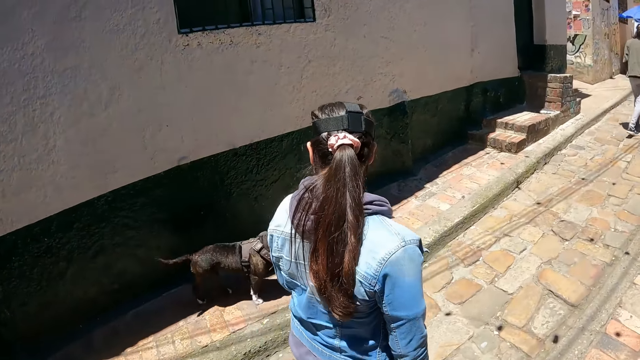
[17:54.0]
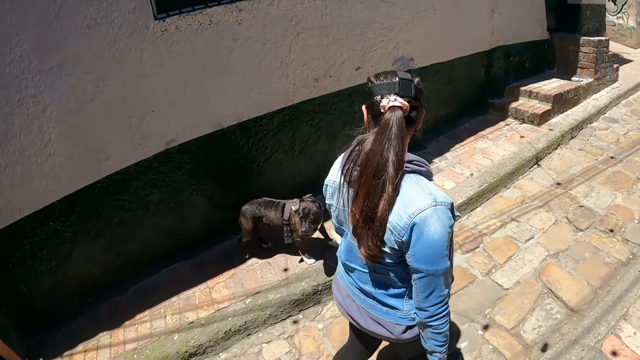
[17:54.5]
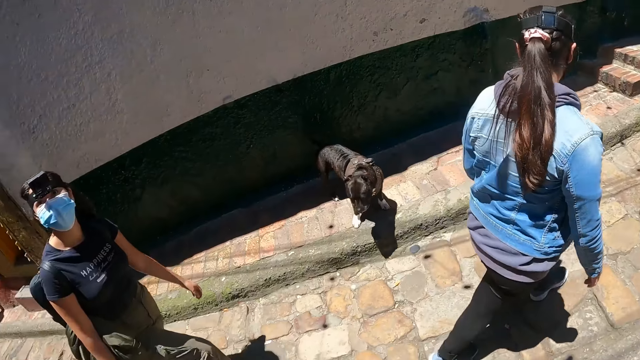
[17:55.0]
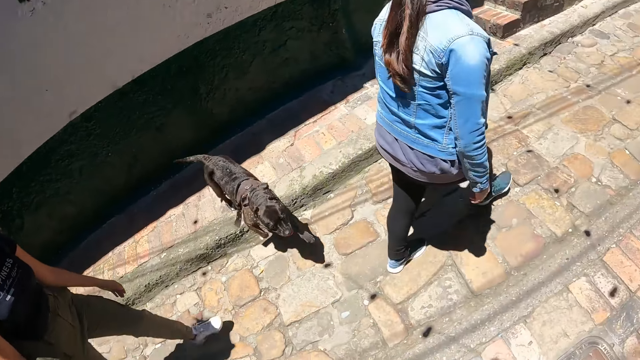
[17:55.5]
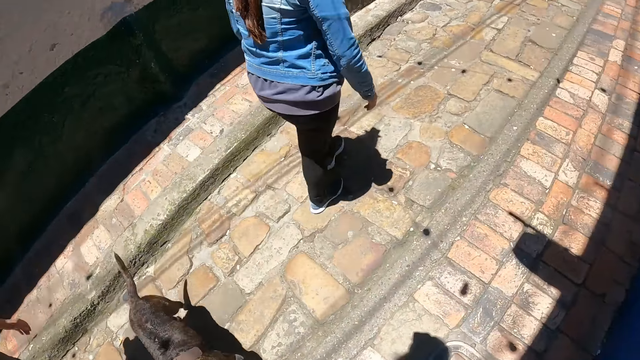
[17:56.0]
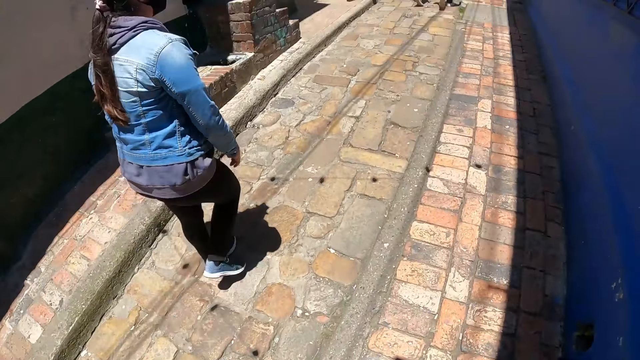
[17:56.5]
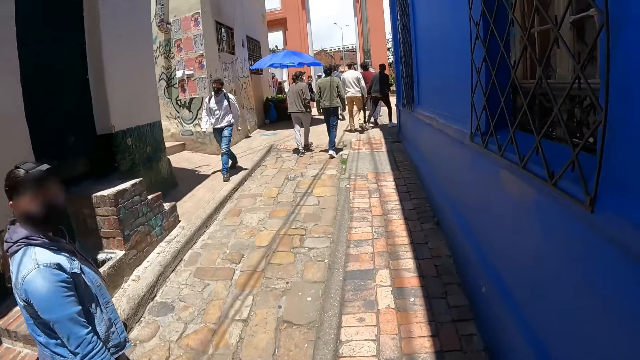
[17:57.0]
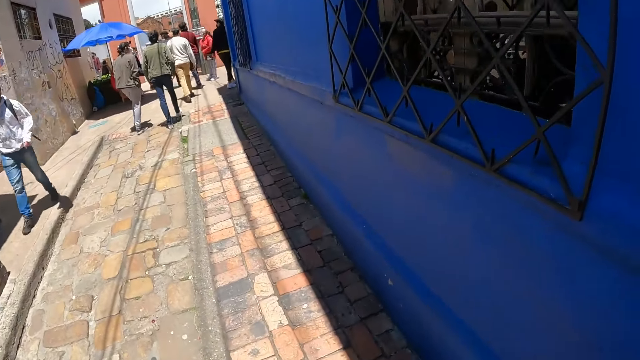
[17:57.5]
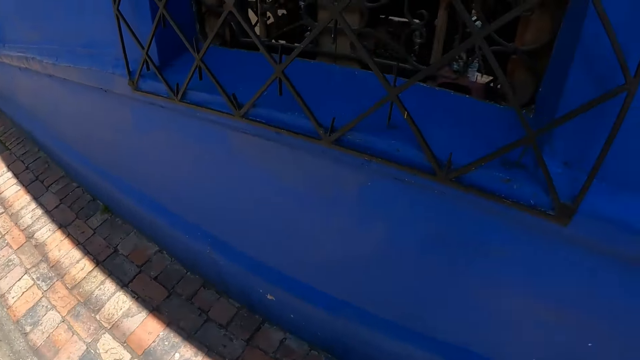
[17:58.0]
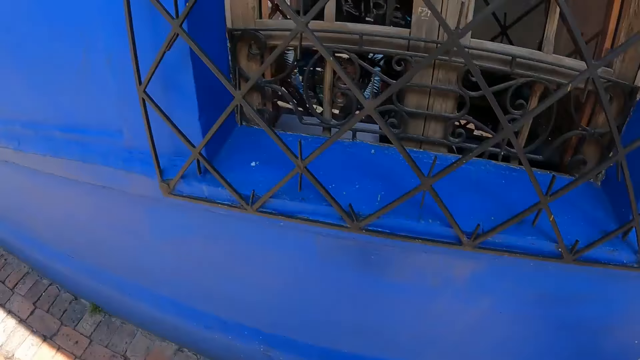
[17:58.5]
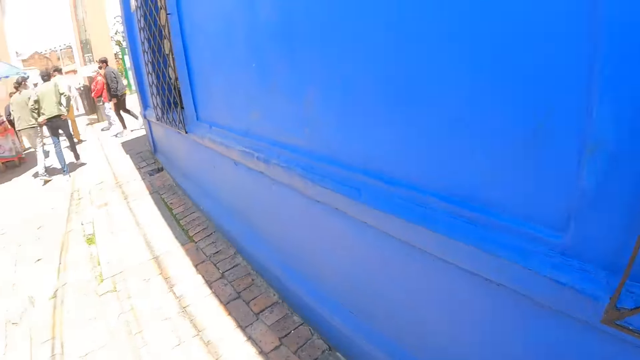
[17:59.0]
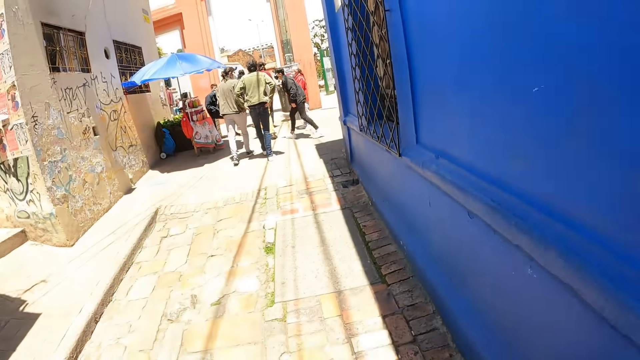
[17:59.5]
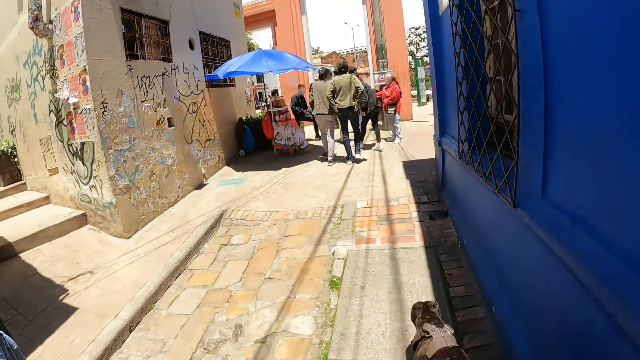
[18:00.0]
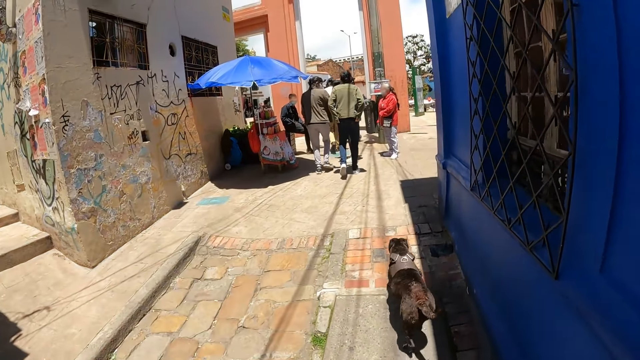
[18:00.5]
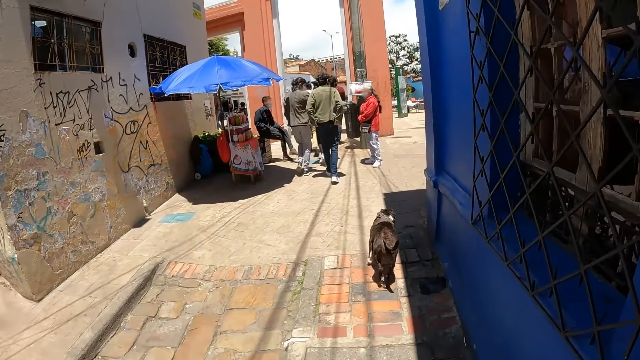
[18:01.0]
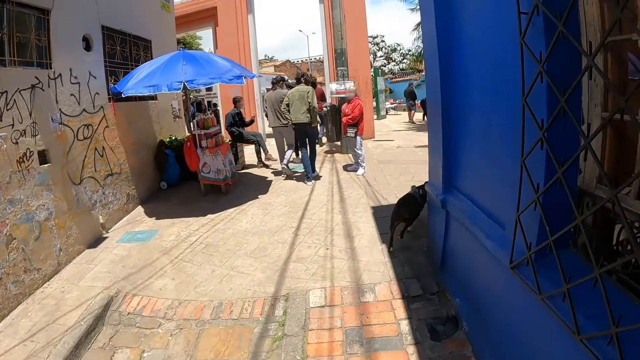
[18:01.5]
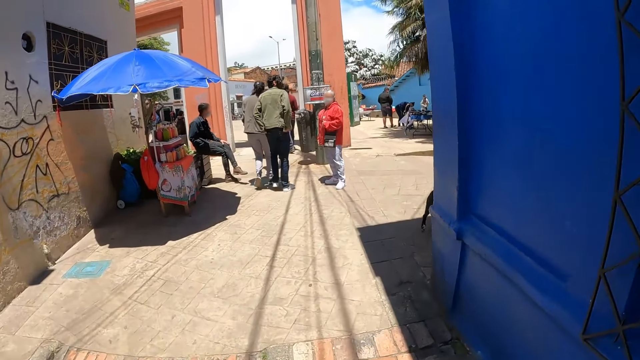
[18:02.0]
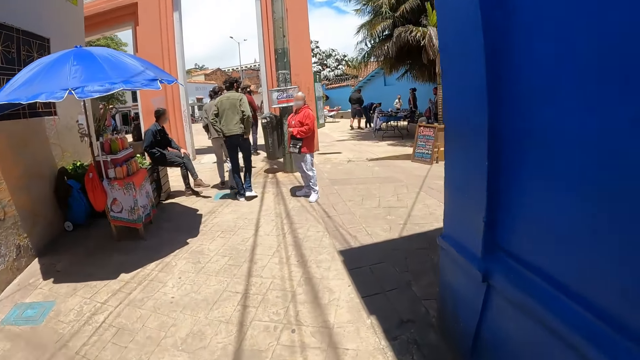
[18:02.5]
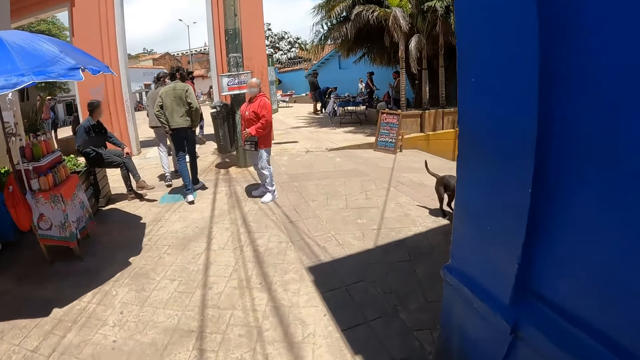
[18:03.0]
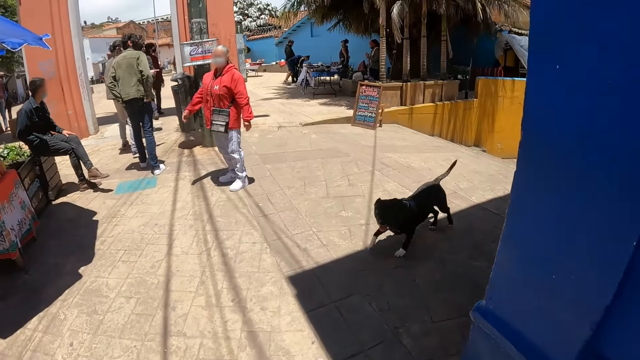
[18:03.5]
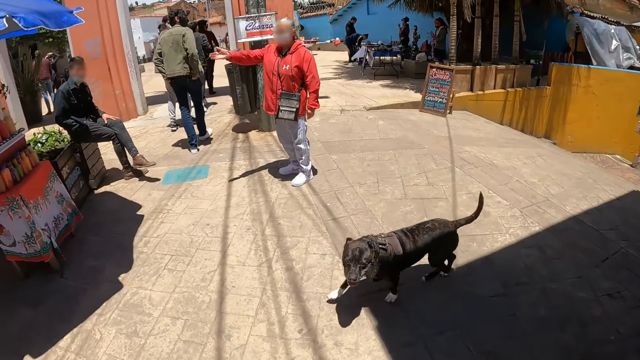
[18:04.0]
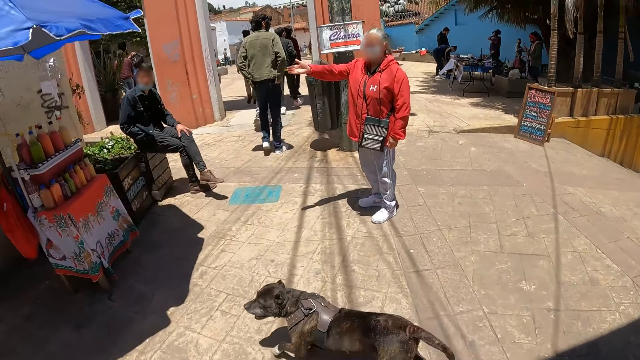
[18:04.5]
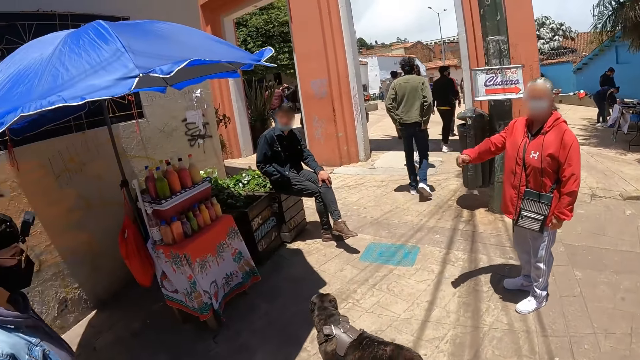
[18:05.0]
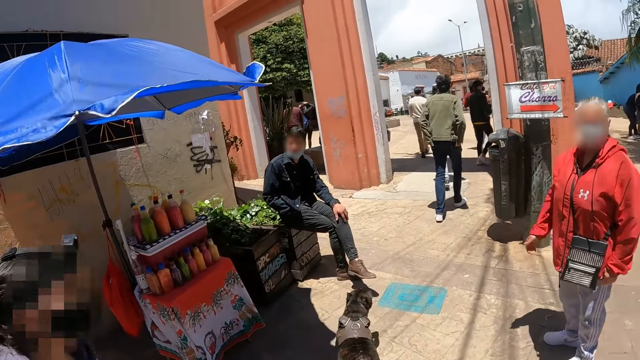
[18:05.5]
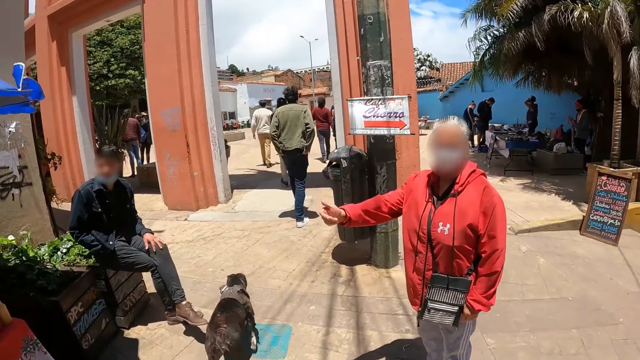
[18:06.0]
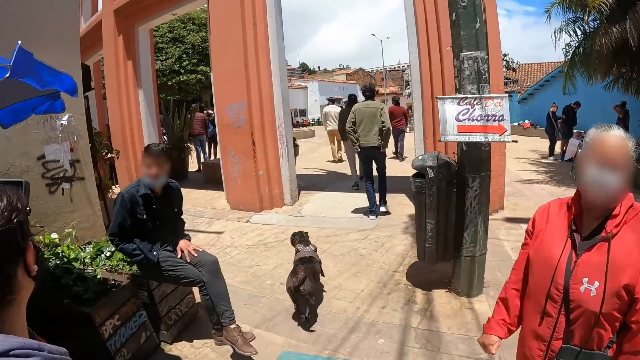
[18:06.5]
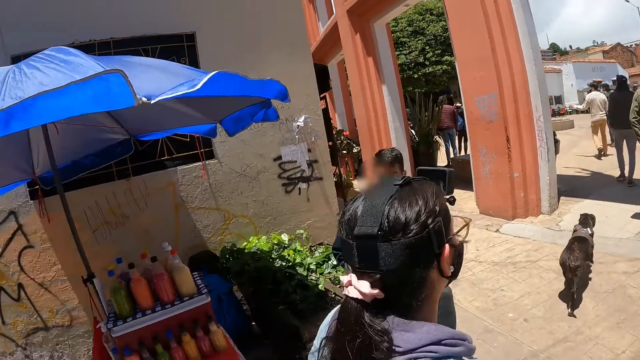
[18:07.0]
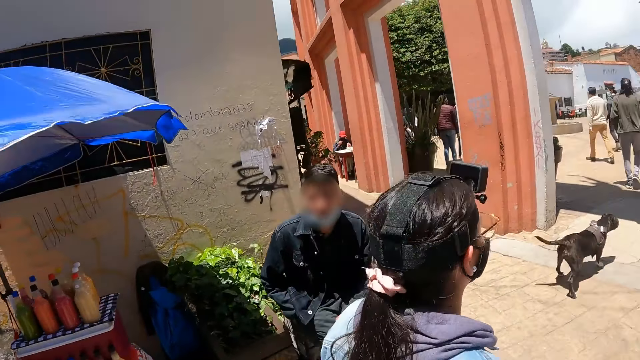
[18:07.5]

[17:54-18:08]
A woman points at items on the stand.

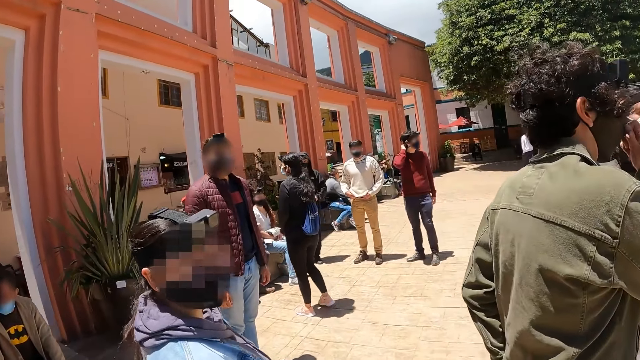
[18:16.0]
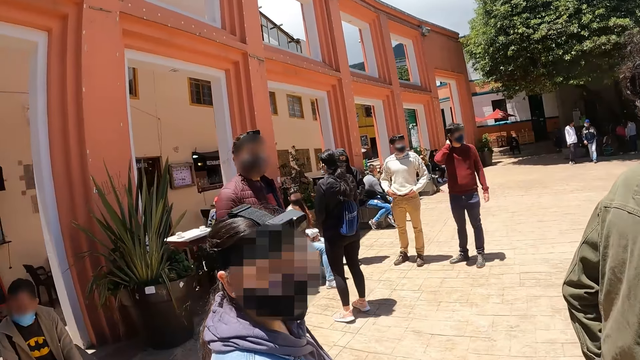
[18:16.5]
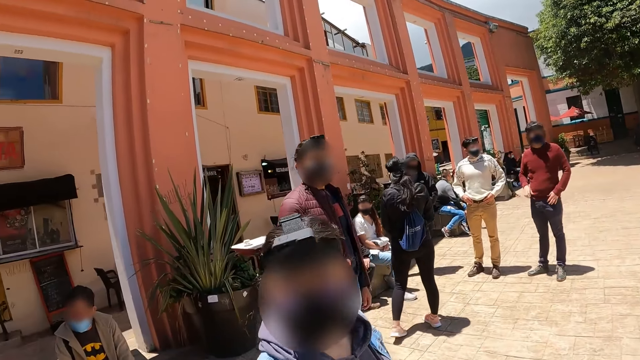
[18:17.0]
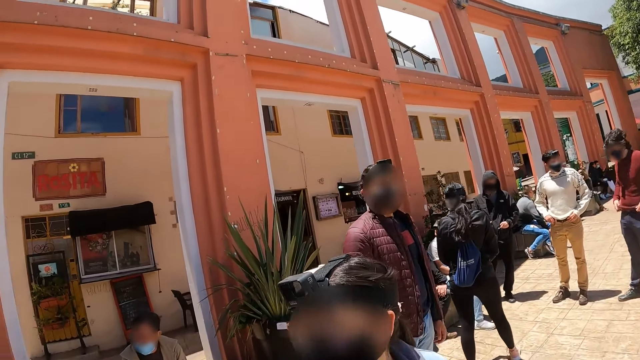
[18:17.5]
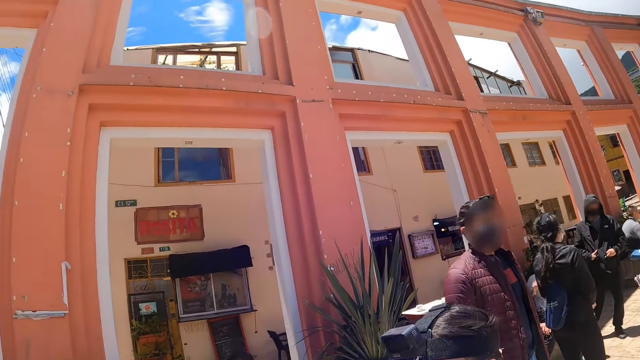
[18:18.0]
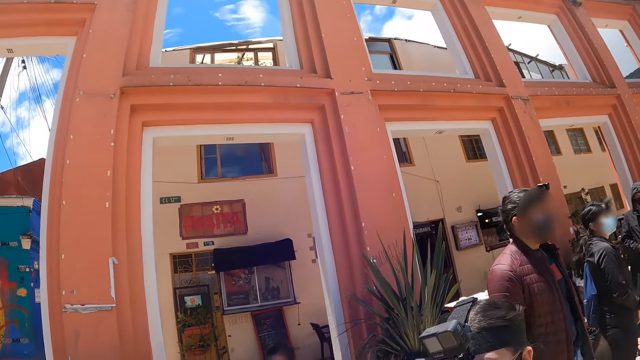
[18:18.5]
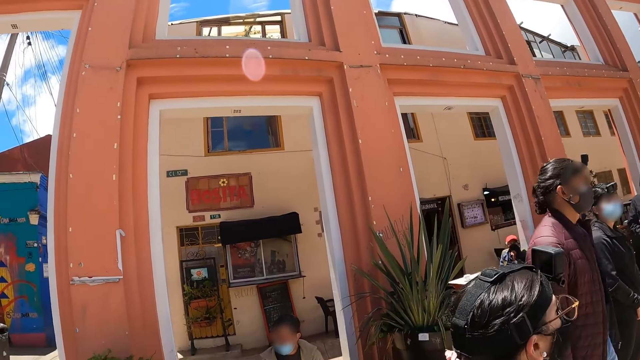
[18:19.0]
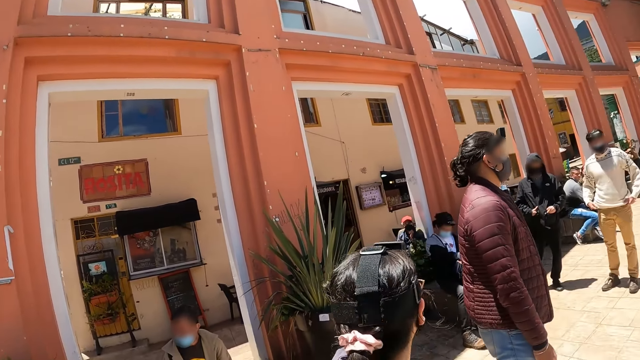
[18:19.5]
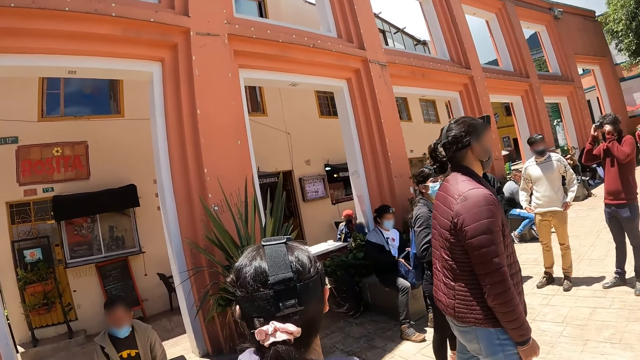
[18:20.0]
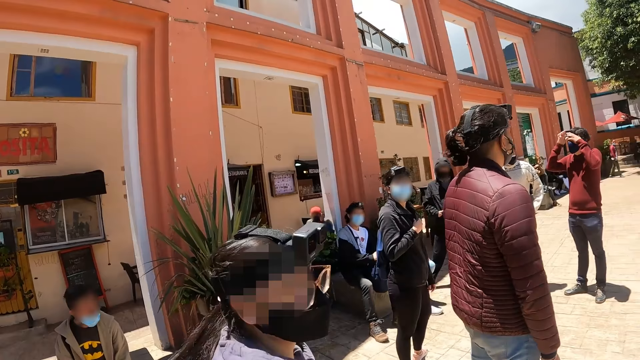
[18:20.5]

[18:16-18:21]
The camera wearer looks around.

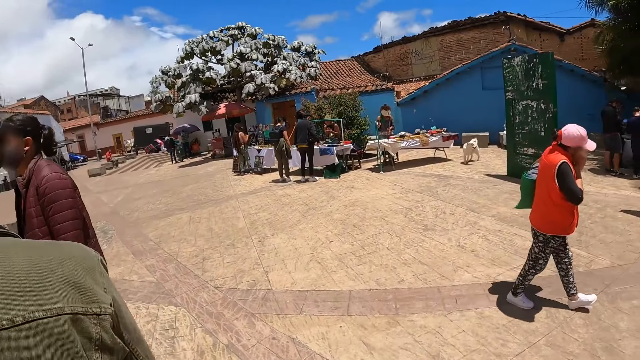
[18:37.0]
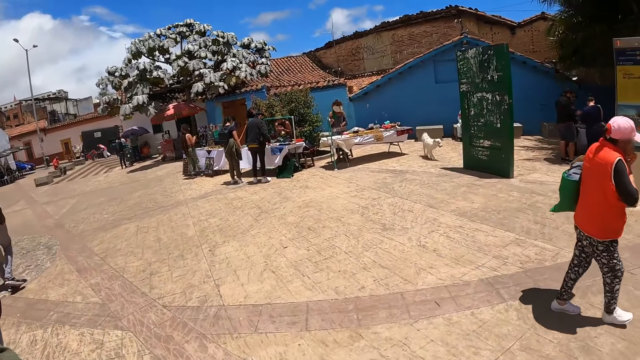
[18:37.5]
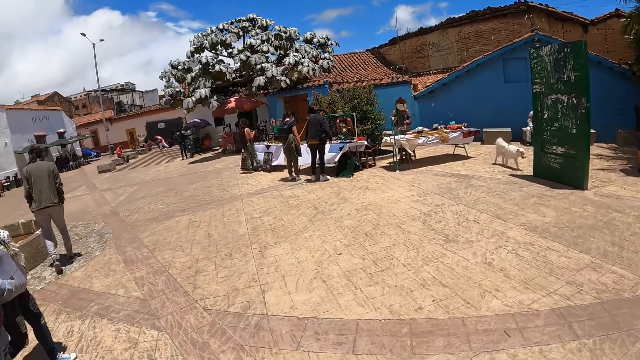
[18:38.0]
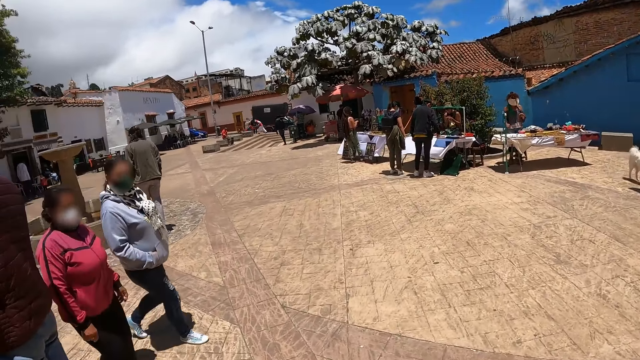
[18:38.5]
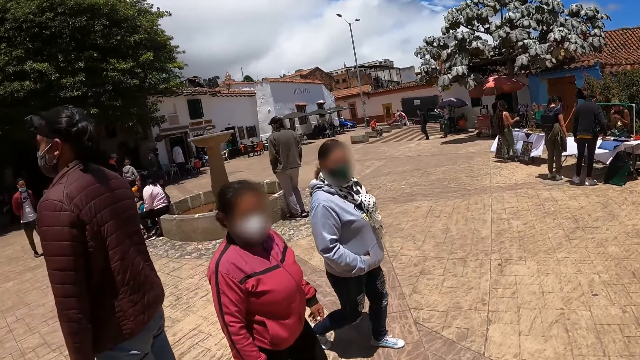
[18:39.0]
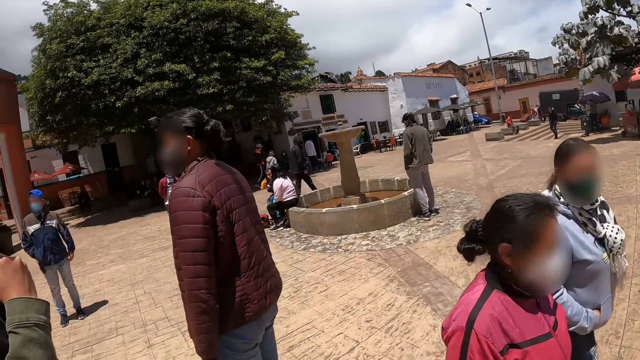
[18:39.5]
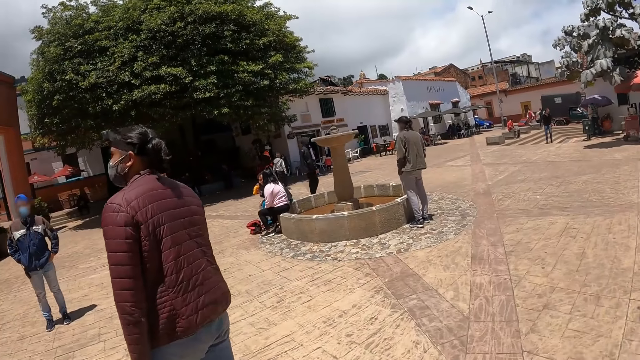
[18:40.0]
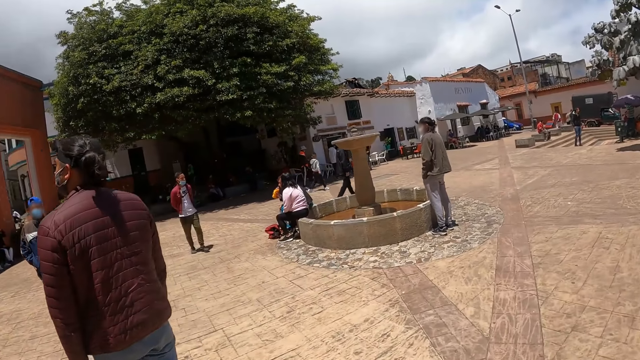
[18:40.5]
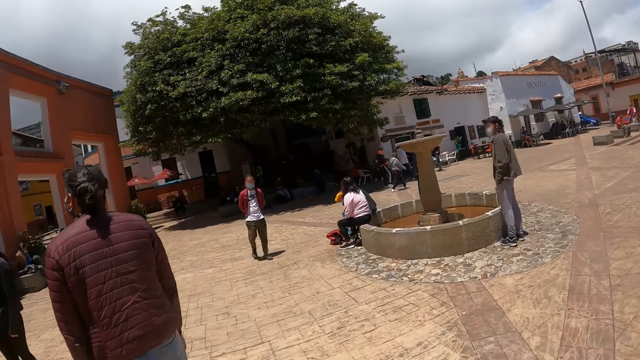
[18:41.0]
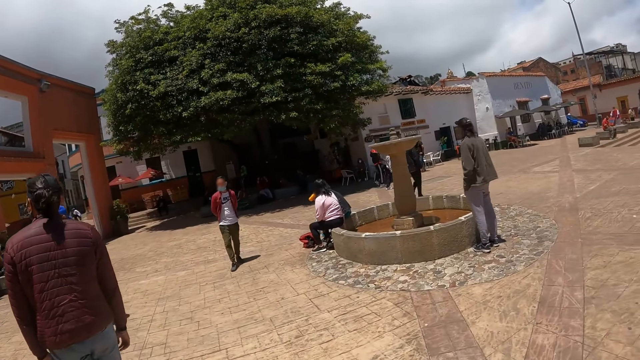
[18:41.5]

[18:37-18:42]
The camera wearer walks around.
